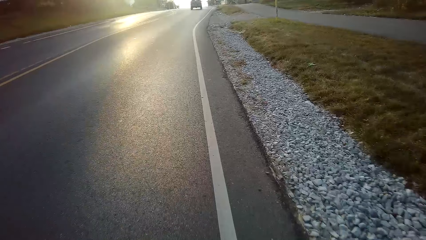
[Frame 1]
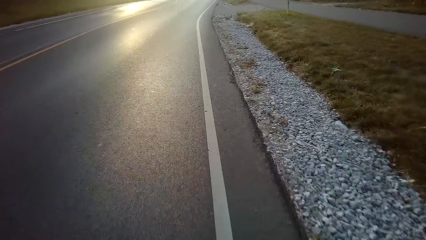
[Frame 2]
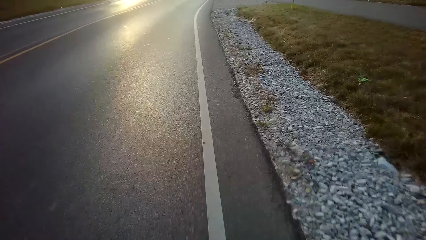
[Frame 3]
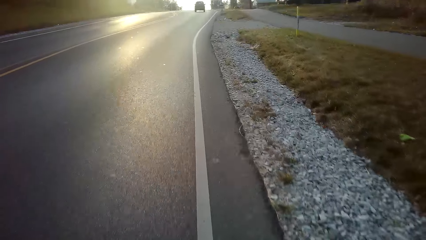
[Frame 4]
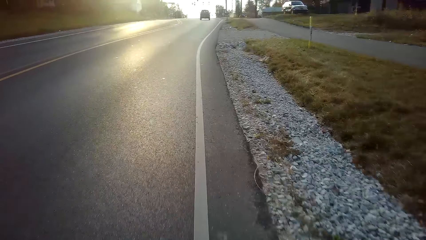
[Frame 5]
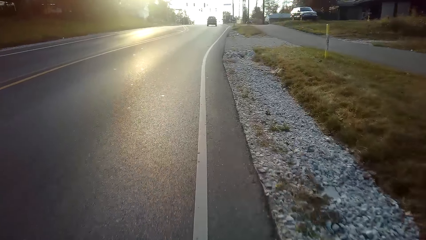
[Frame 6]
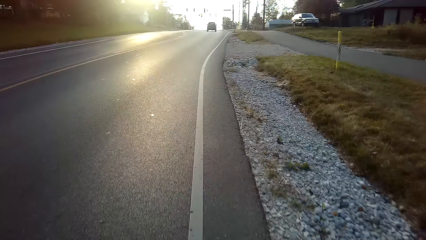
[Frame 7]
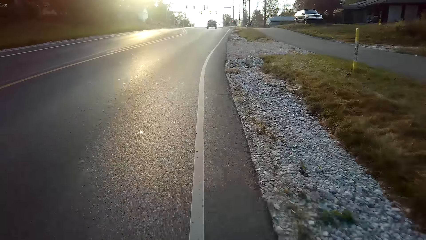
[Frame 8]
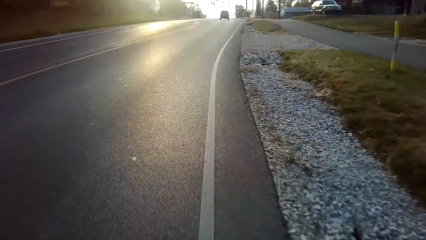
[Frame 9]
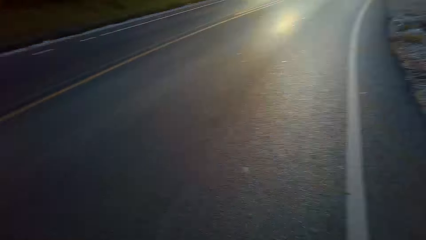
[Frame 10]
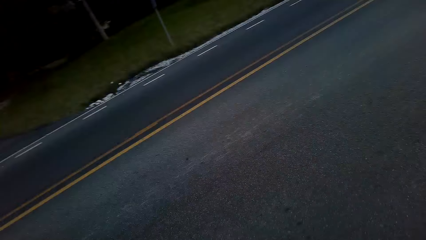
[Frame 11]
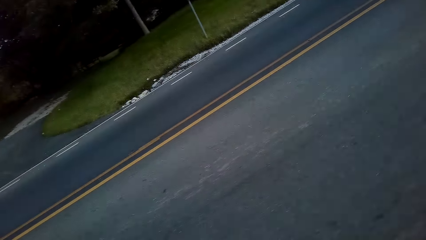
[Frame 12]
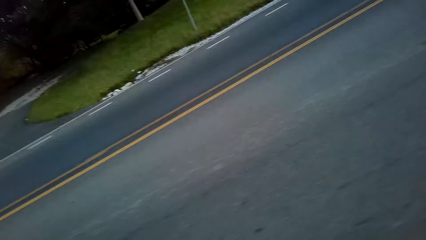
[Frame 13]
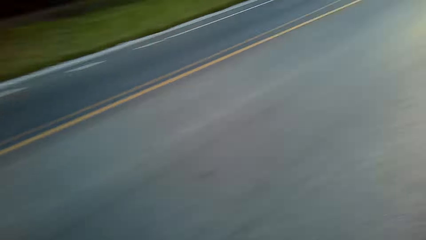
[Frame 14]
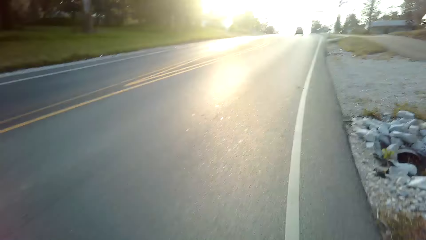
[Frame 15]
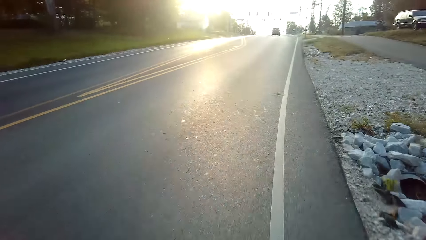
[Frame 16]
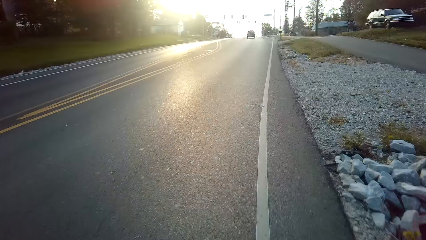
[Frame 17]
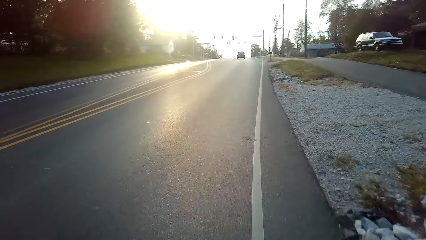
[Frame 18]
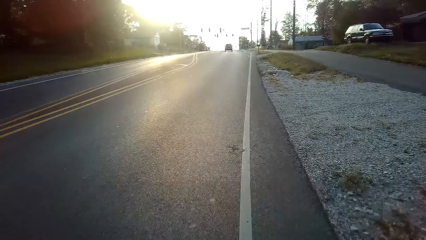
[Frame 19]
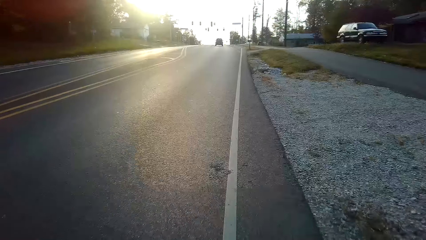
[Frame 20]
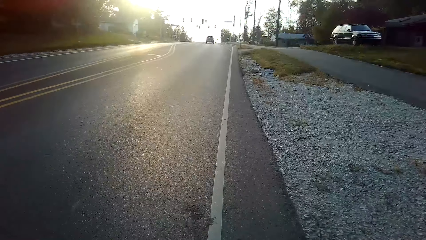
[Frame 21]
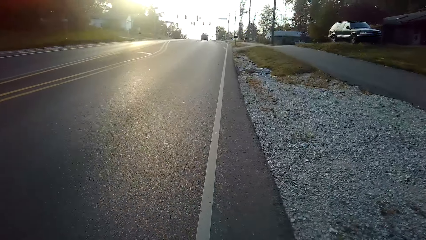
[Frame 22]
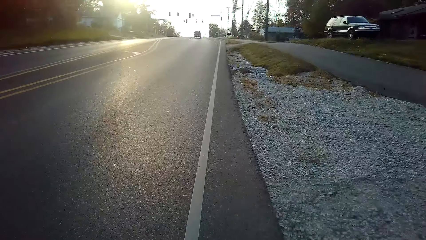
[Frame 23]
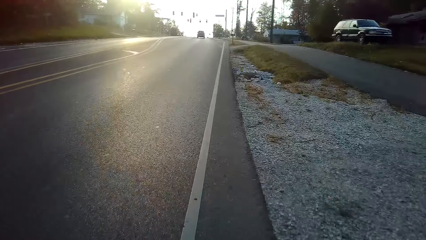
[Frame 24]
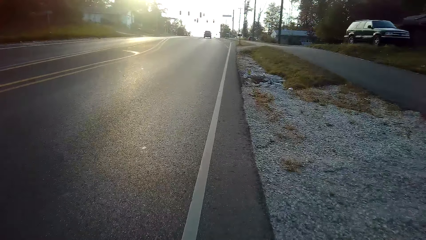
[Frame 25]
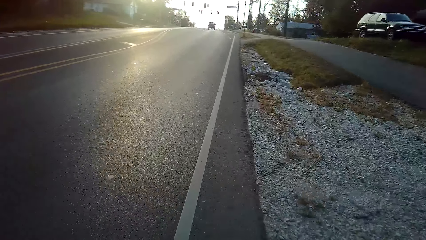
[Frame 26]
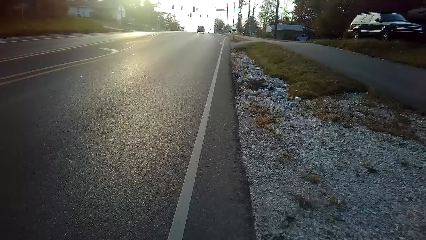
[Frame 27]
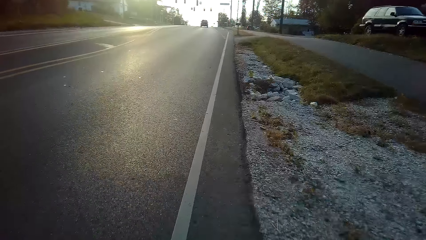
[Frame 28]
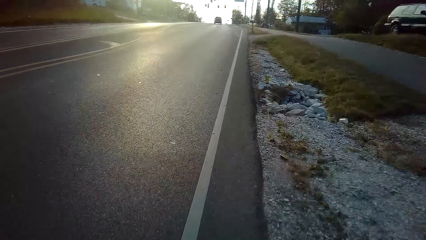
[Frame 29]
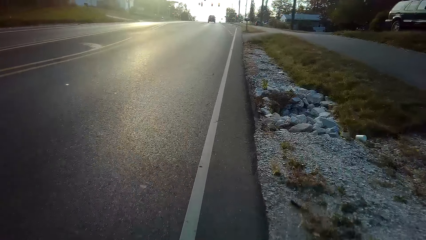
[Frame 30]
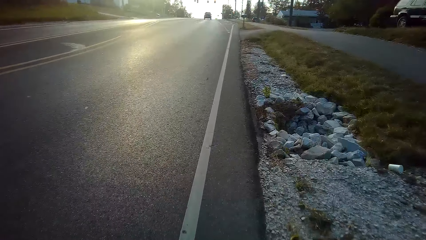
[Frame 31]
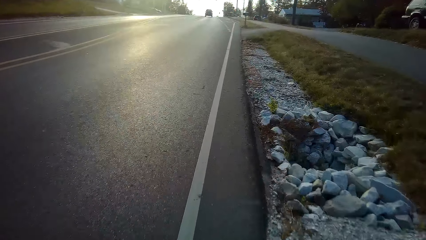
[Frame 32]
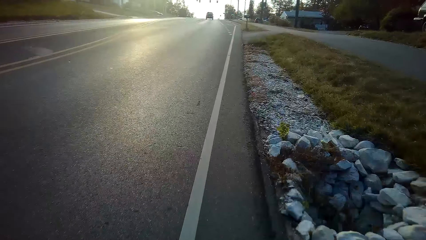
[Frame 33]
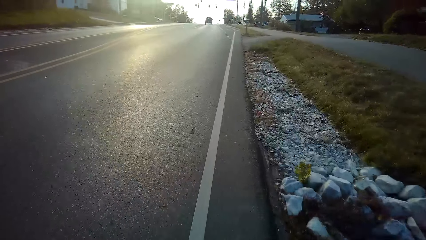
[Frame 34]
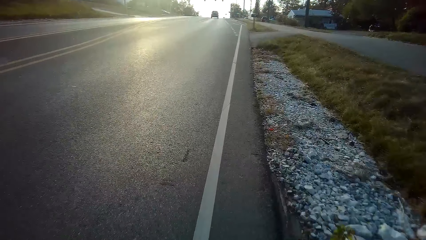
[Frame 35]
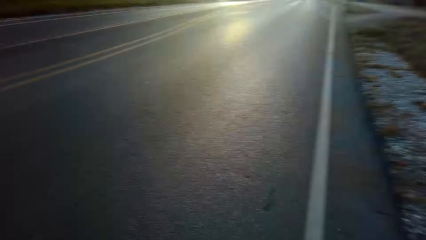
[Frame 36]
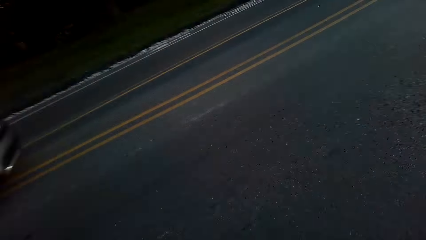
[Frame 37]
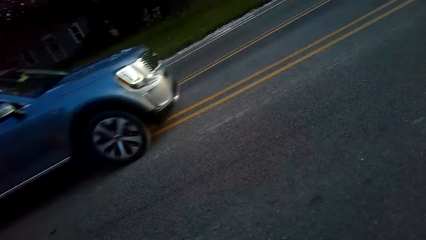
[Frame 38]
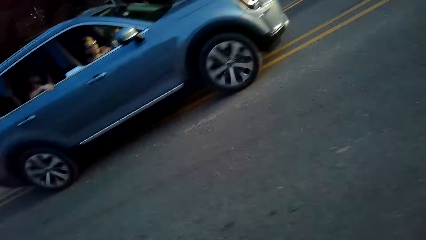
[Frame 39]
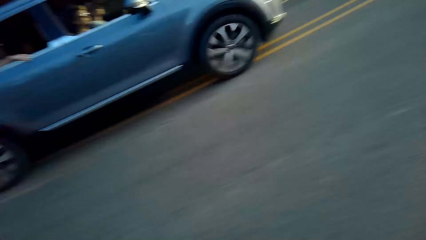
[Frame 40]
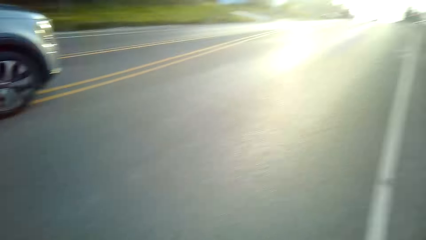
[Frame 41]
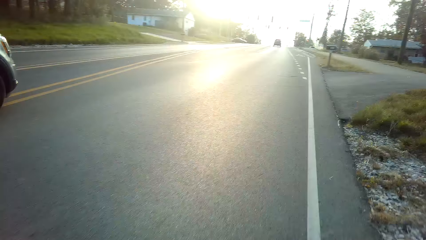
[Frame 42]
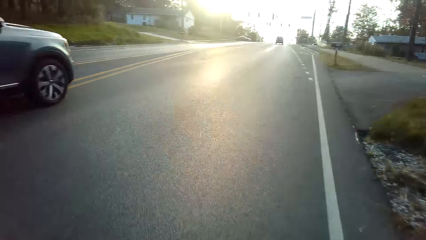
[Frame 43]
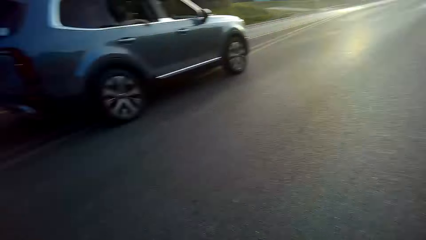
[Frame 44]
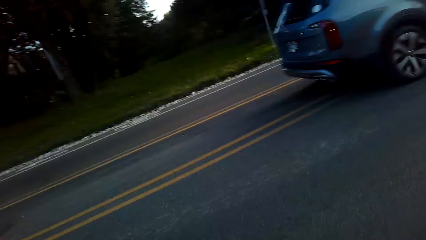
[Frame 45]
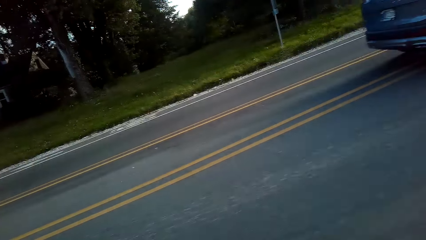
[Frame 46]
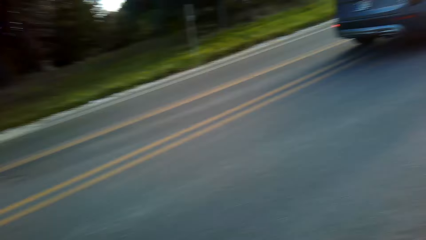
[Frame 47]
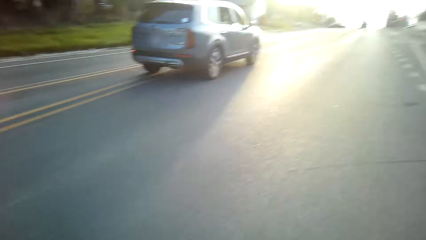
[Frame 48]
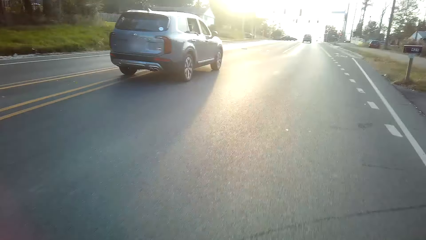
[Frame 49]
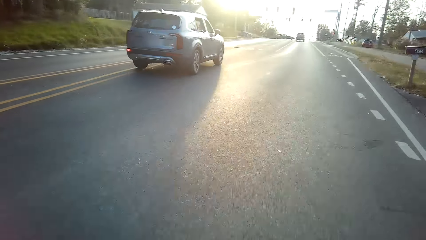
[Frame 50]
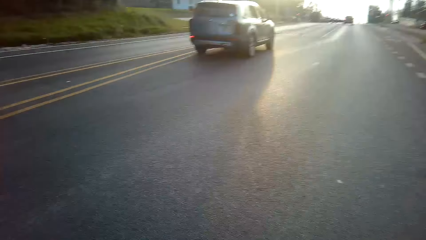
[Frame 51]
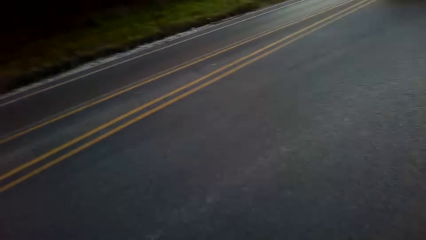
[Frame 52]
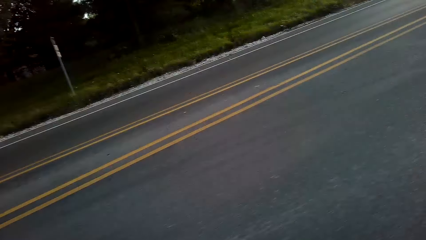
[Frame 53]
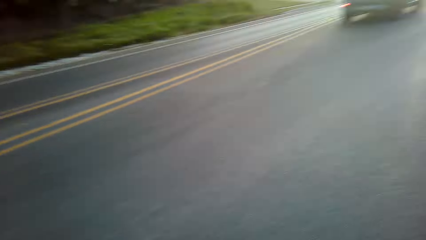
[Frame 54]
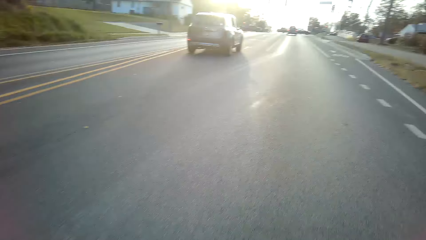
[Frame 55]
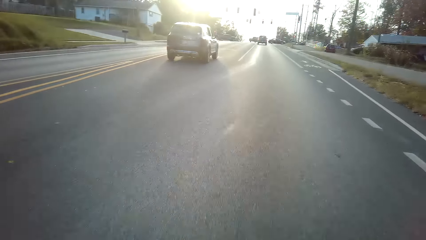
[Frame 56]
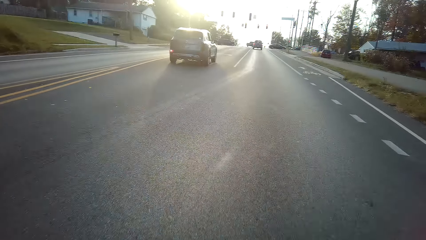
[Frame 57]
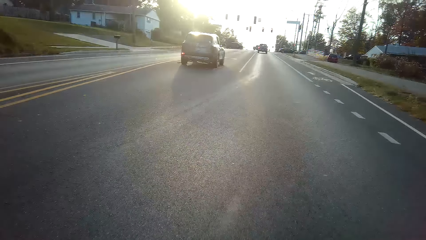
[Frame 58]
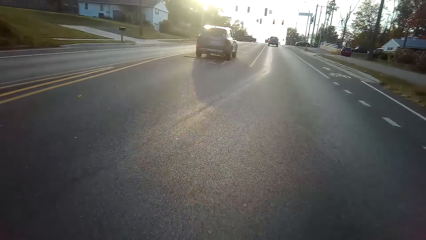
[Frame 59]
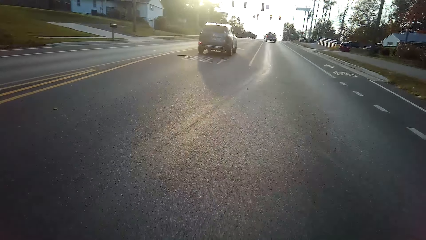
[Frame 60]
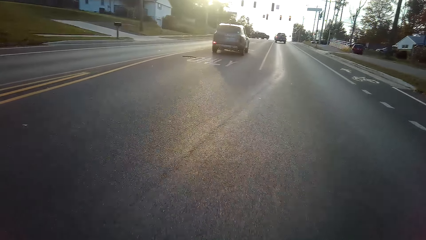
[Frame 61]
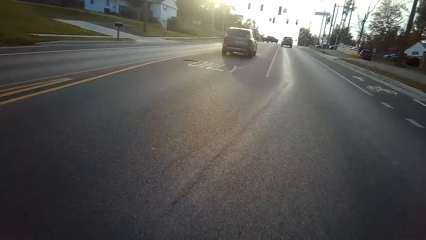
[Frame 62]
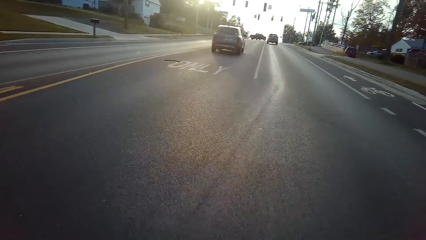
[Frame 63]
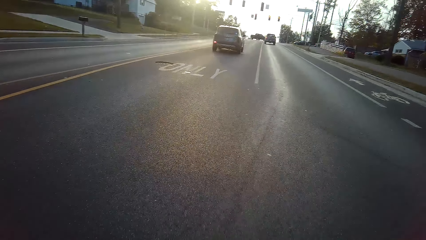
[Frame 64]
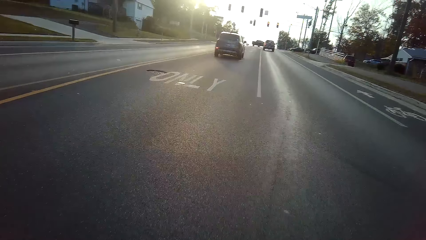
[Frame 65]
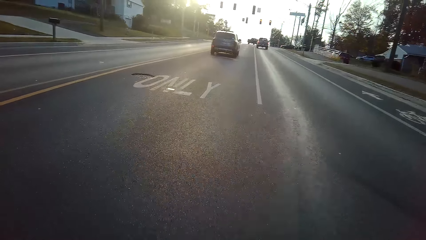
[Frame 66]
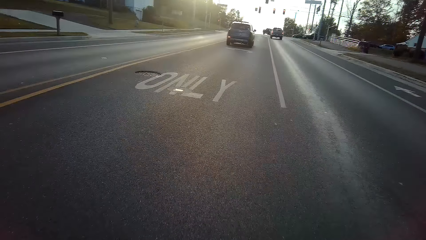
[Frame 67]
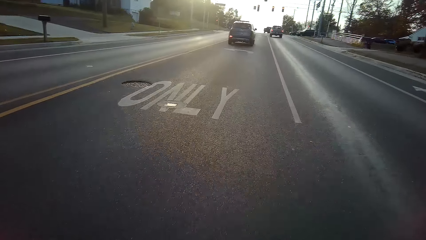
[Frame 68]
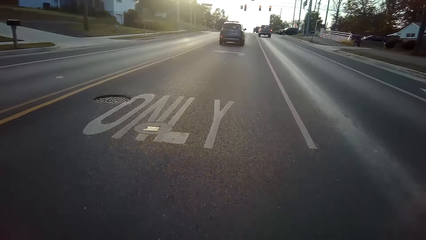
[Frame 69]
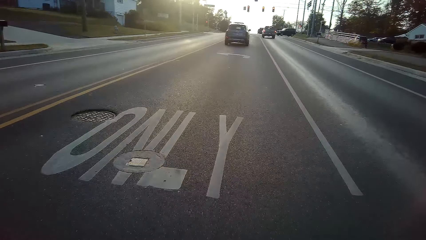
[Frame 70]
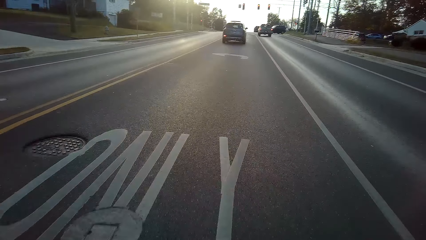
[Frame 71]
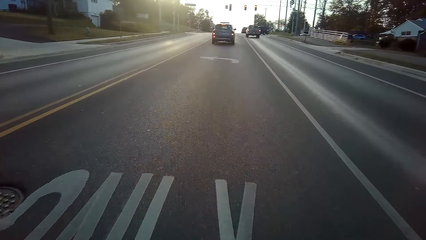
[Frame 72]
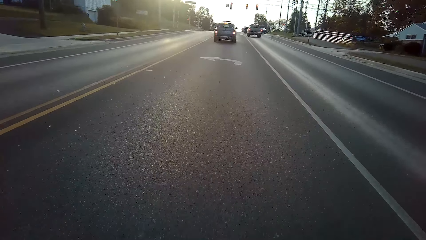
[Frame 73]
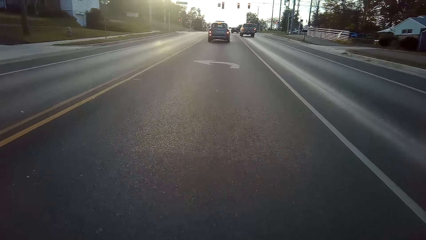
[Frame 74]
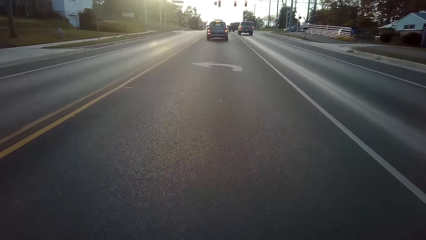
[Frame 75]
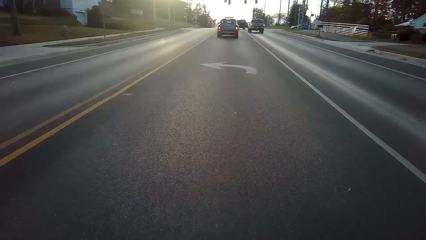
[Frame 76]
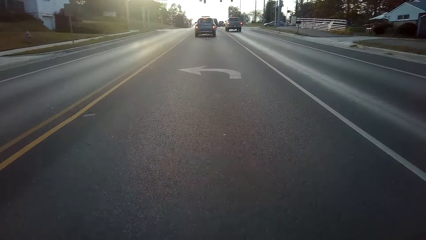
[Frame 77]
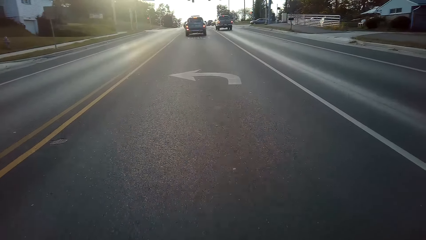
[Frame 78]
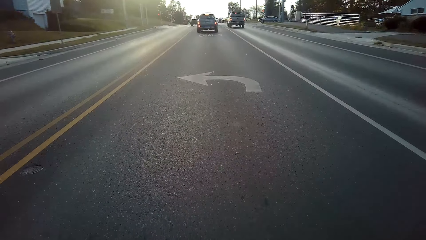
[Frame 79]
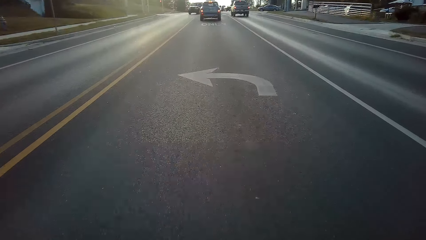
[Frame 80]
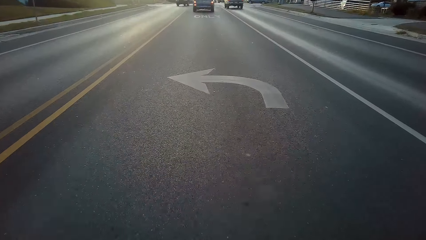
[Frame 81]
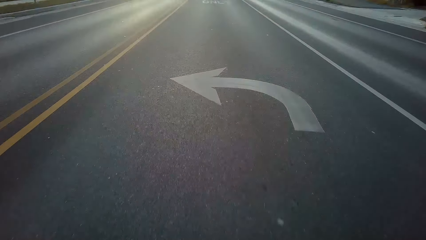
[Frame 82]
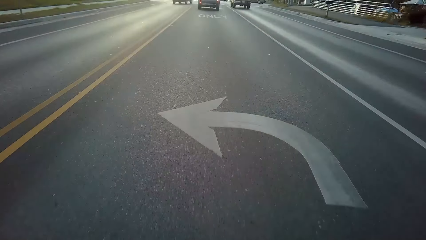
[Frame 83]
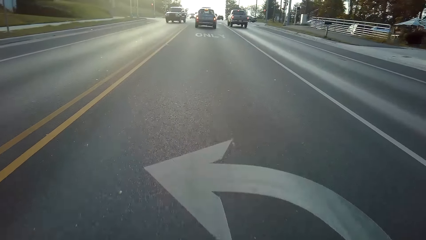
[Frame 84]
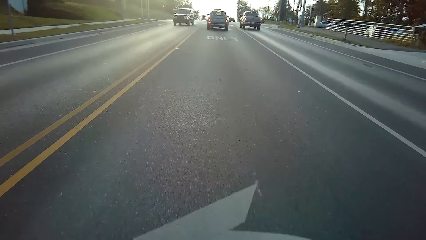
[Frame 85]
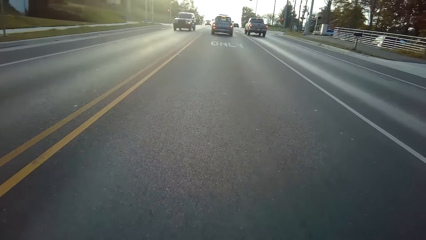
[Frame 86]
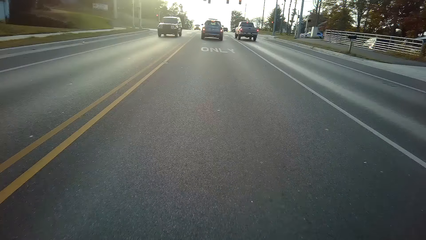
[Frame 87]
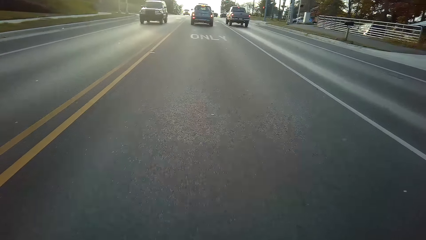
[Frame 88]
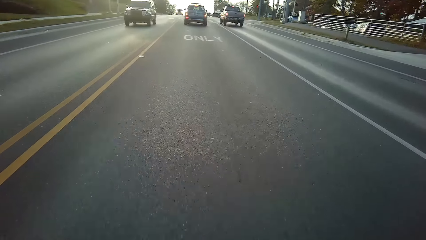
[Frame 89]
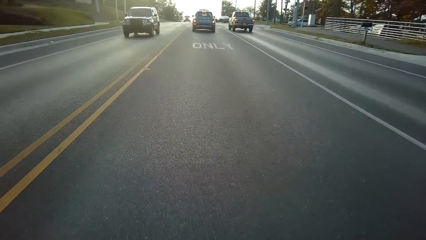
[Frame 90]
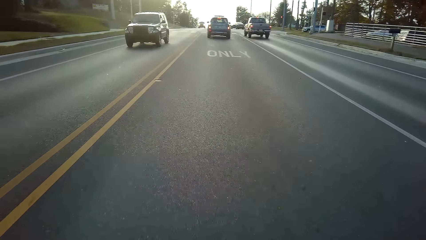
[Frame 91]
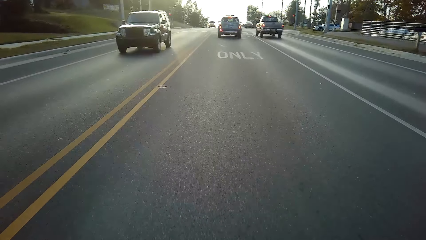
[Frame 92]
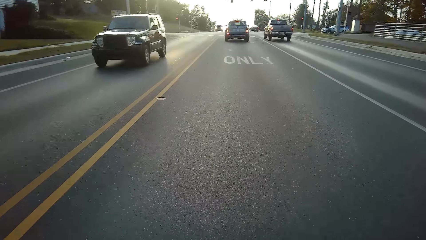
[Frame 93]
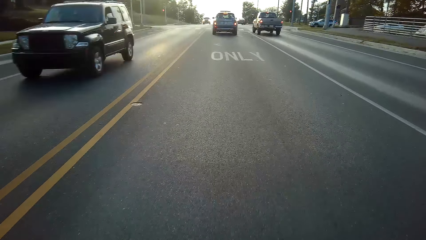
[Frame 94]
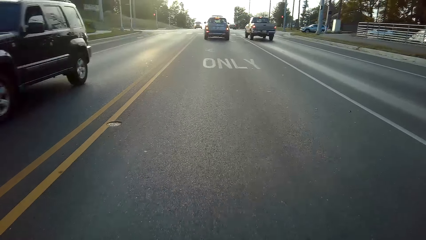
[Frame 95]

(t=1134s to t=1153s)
The camera wearer looks around the road. They ride the bicycle on the road. They look around the road. They ride the bicycle on the road.
